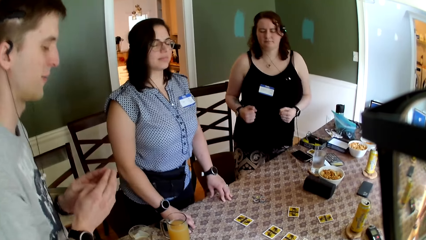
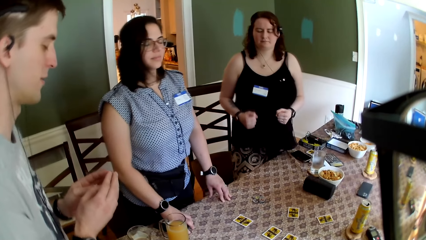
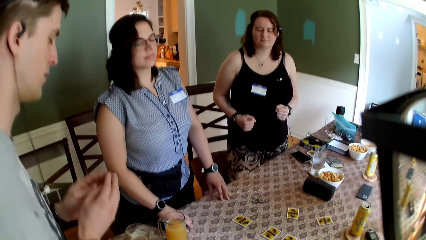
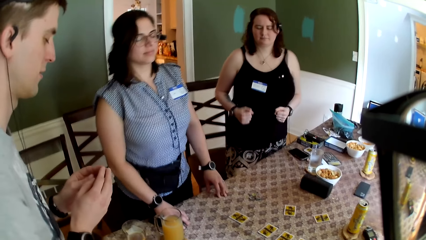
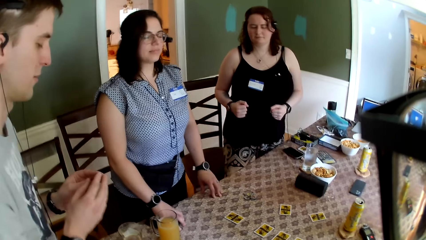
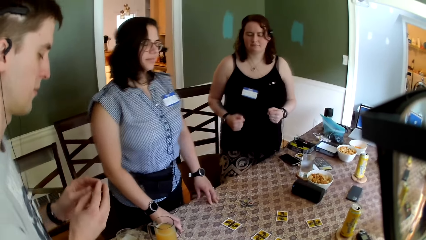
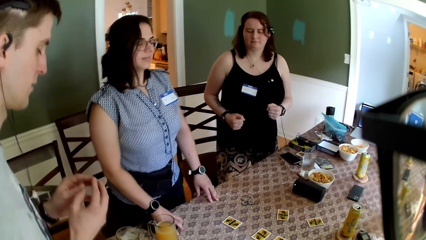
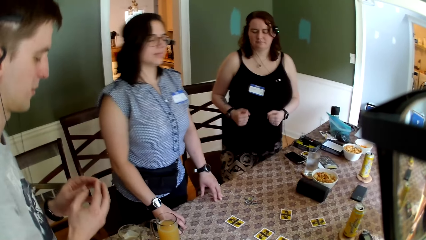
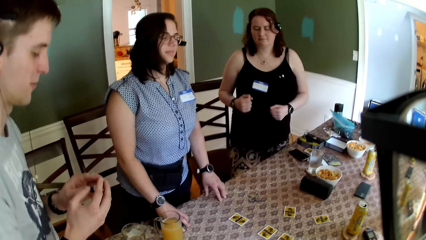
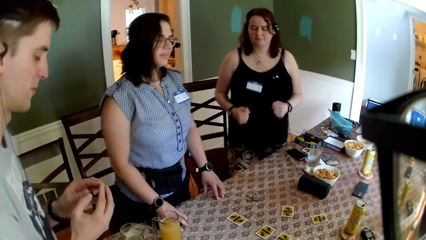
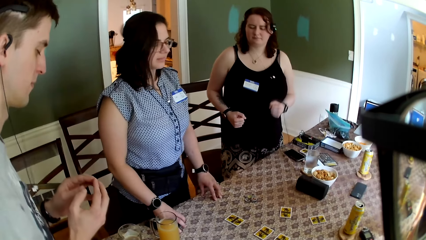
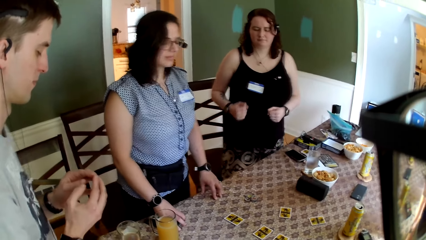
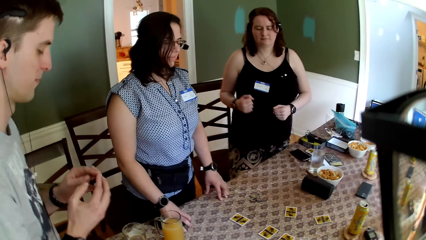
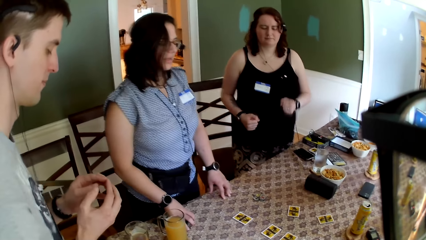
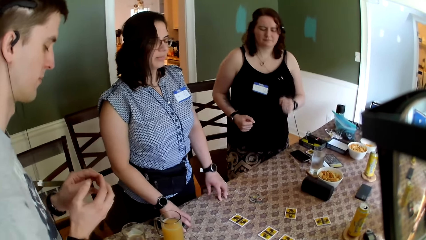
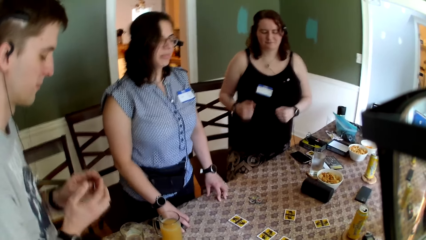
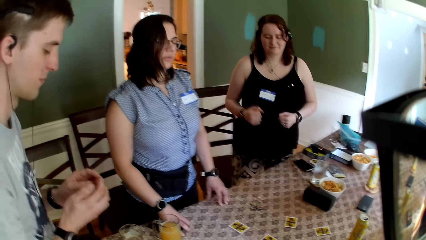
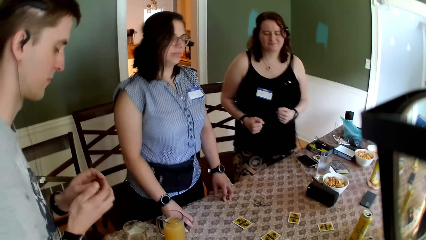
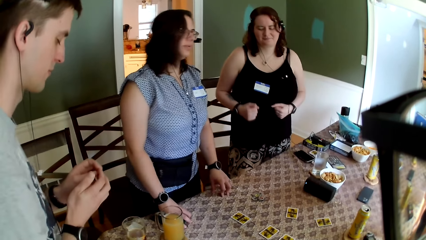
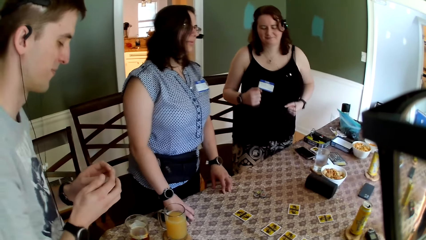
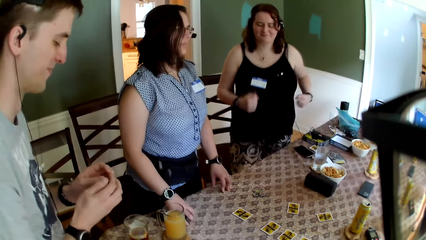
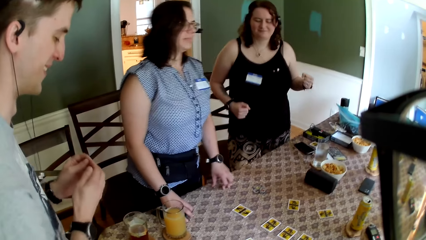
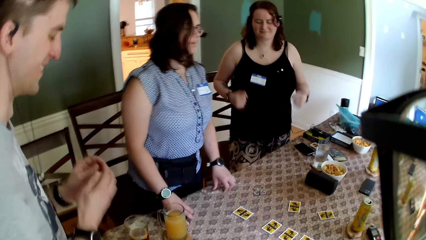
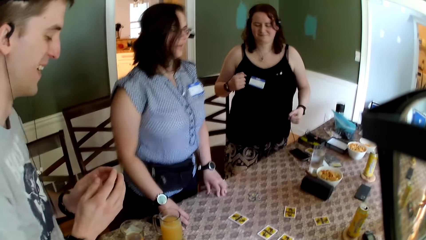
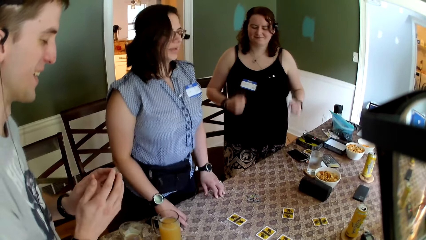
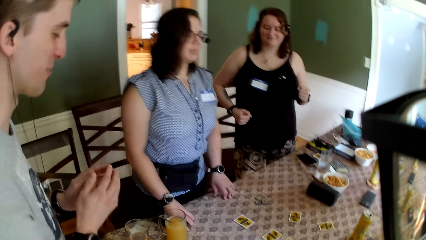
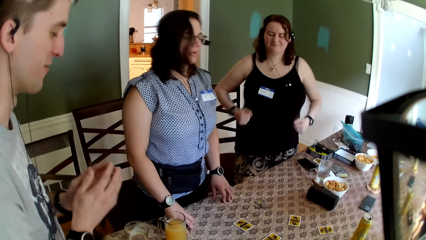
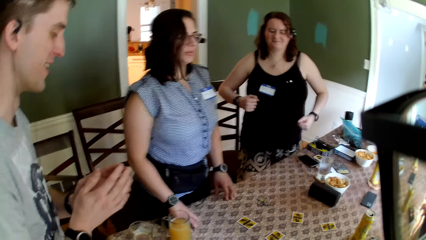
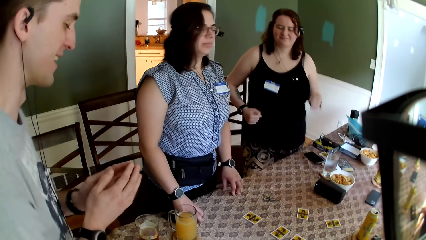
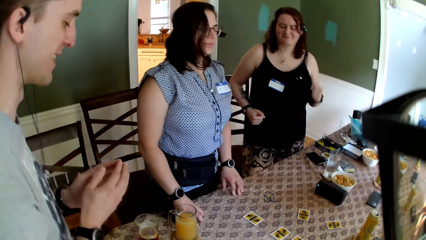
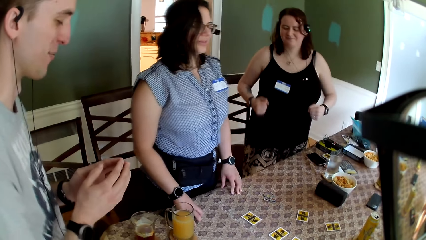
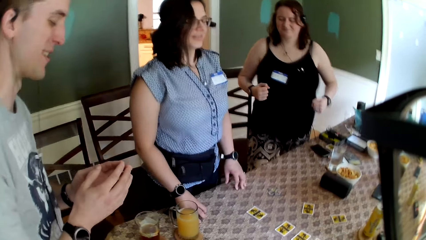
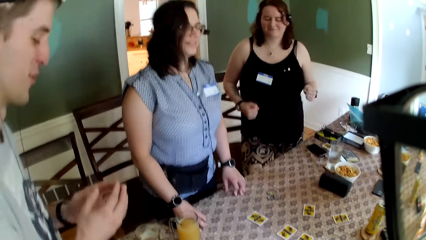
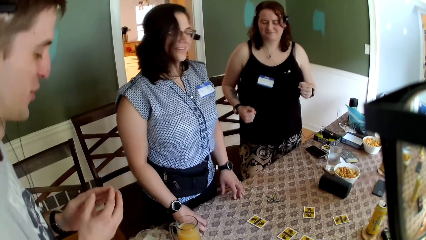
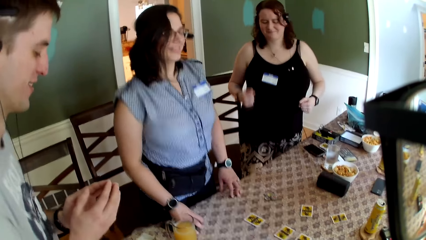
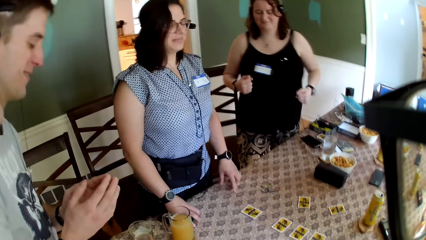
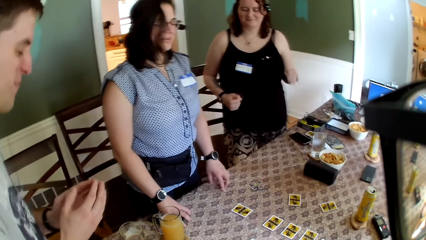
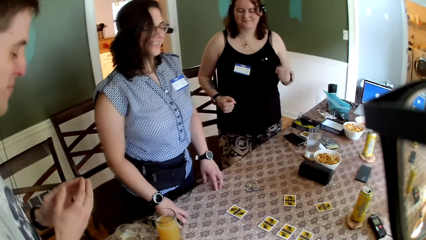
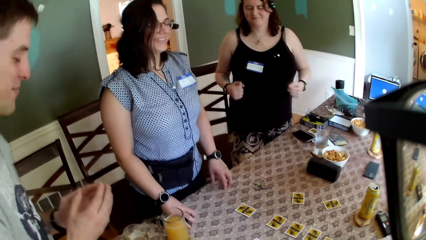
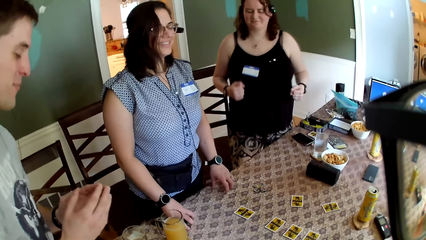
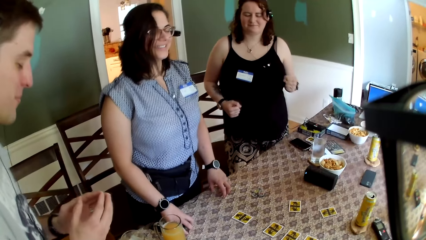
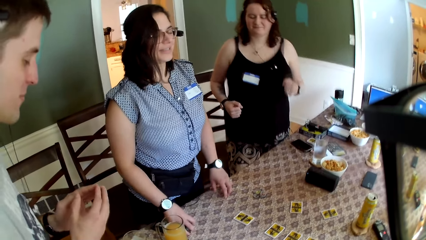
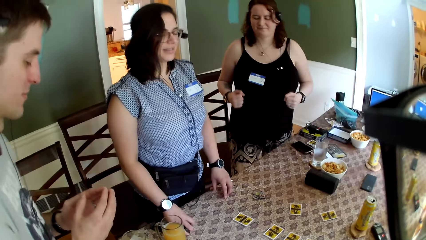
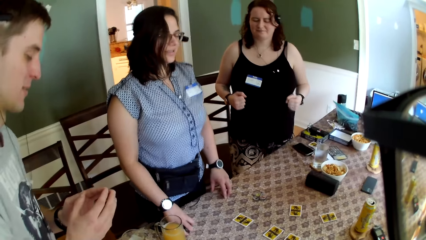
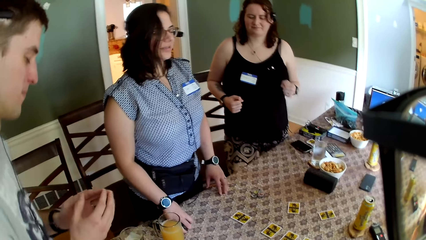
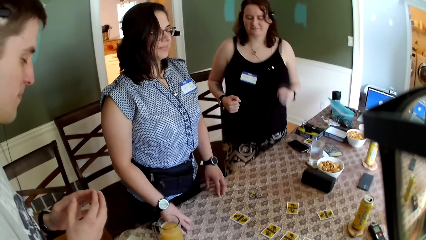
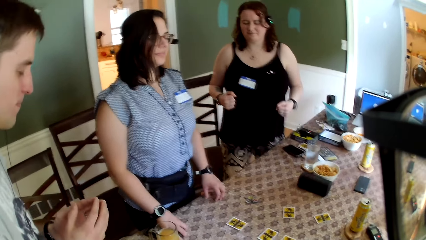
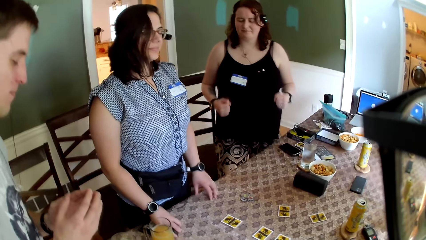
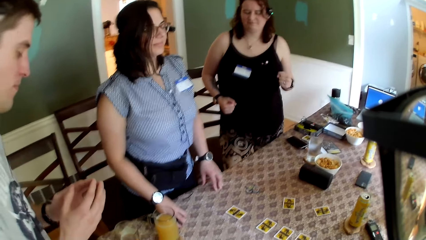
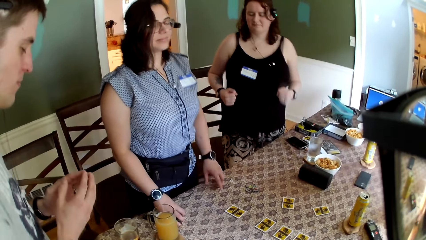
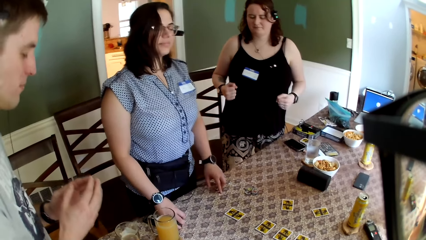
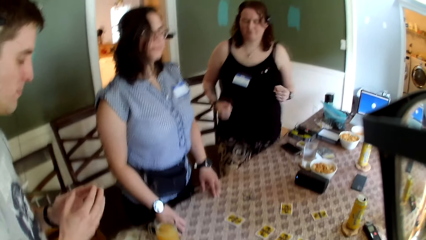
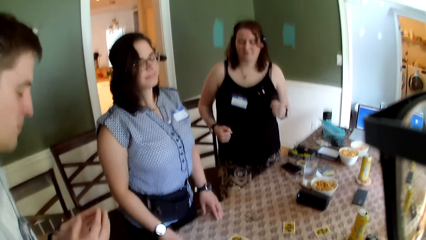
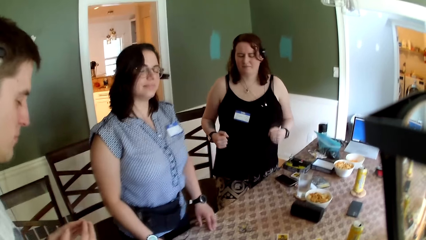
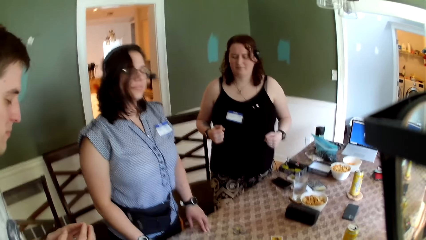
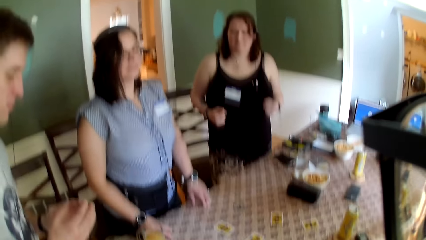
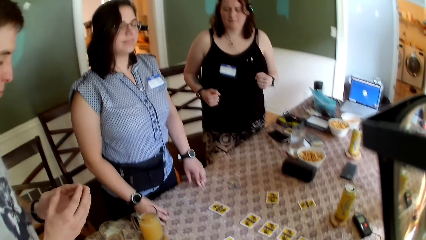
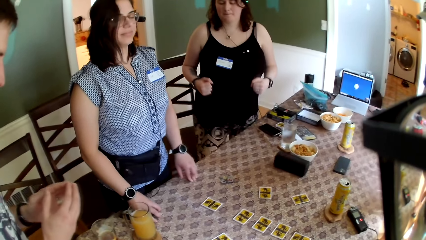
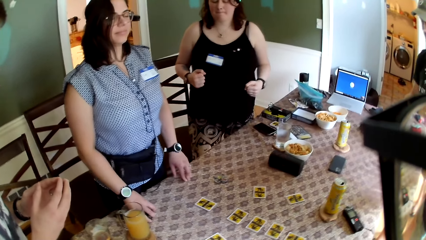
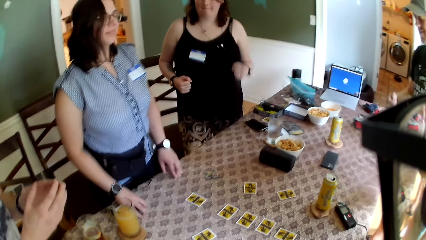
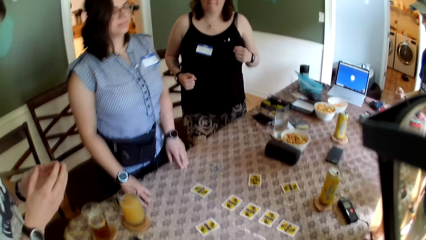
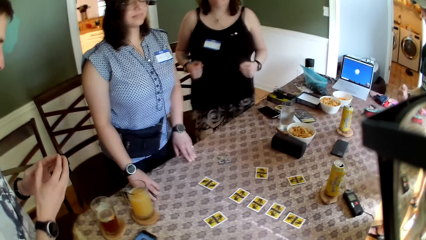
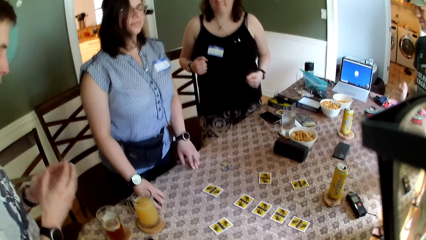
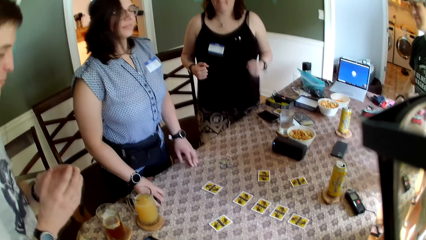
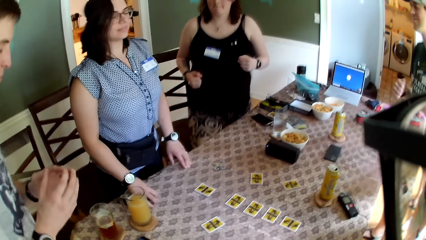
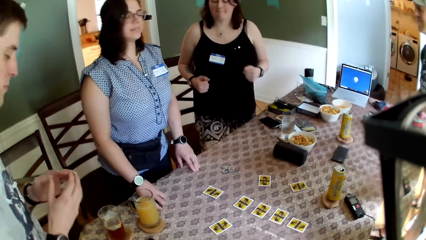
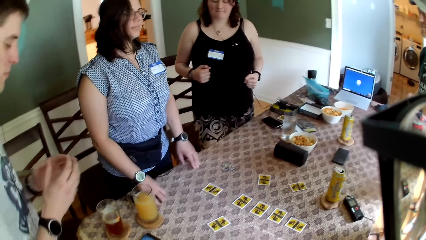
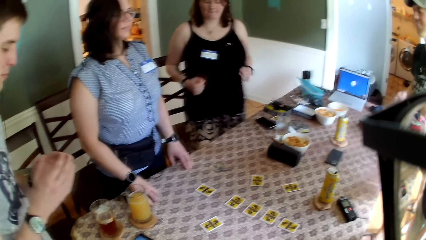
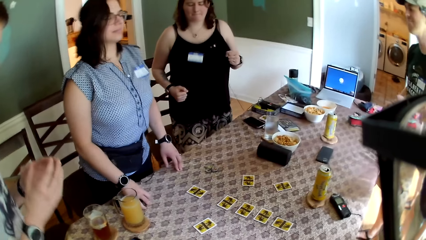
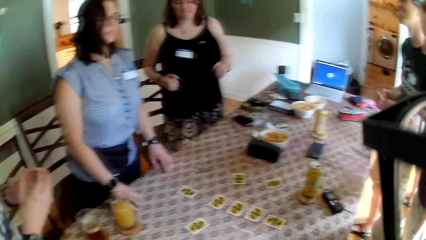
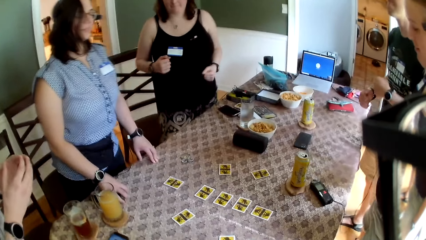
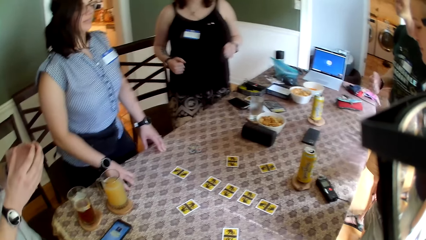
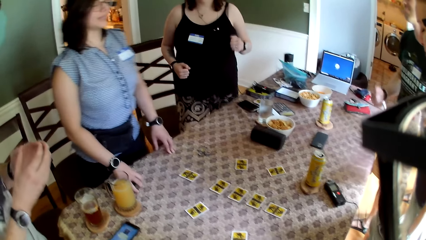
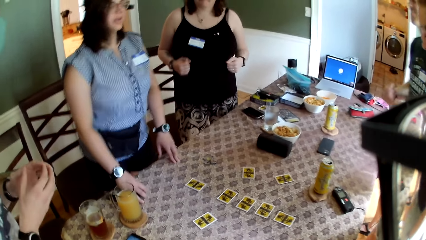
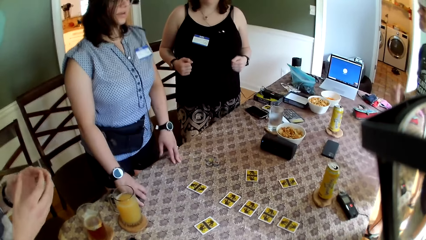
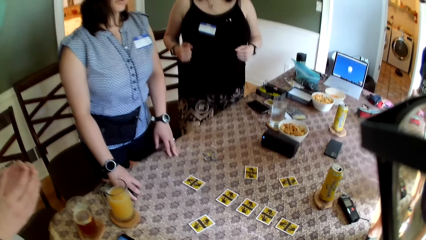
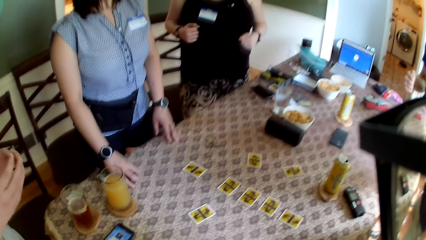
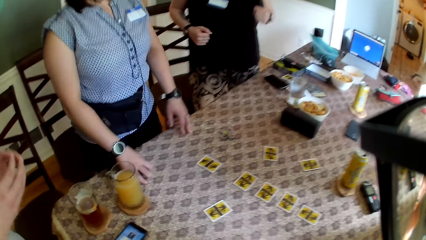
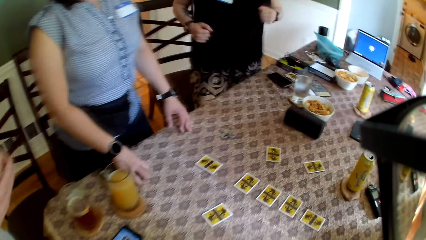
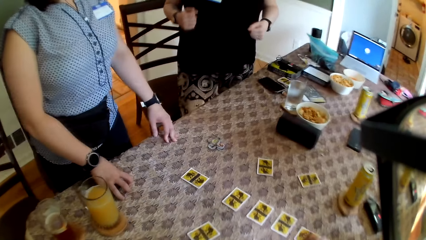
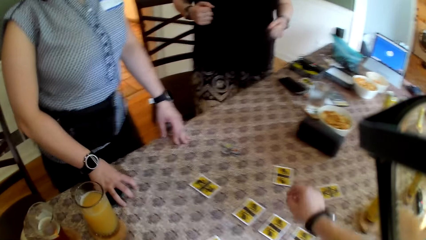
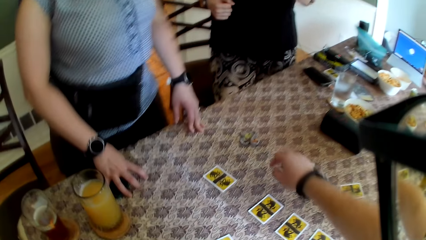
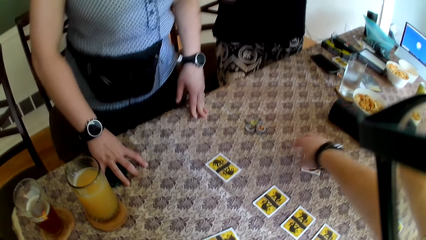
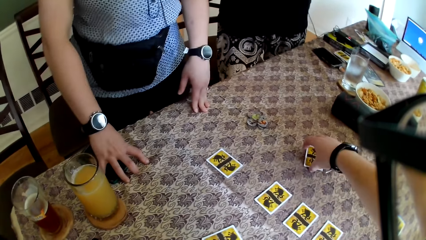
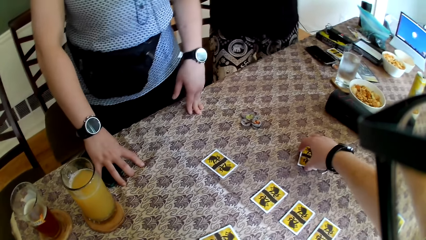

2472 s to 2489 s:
A man moves his body.
